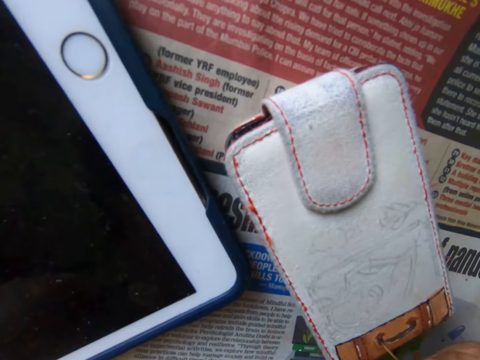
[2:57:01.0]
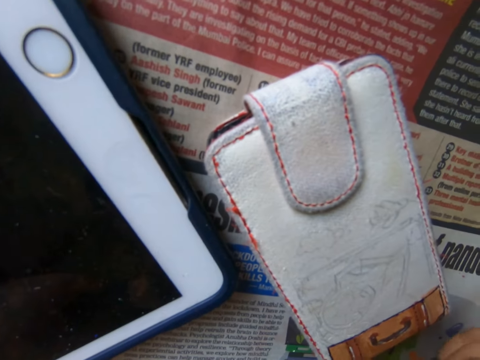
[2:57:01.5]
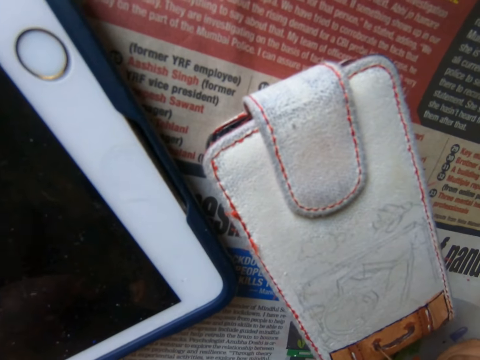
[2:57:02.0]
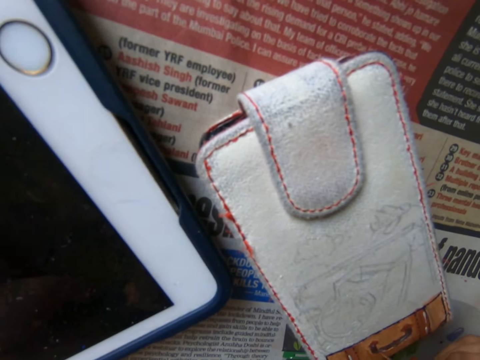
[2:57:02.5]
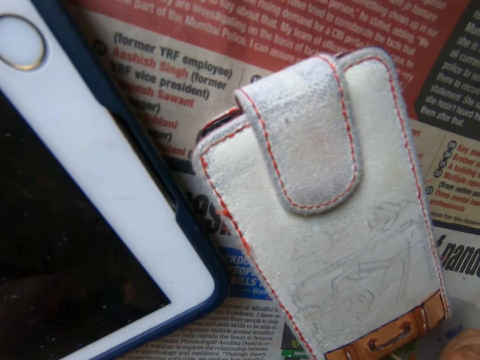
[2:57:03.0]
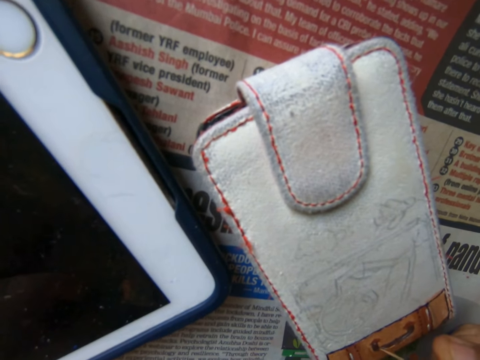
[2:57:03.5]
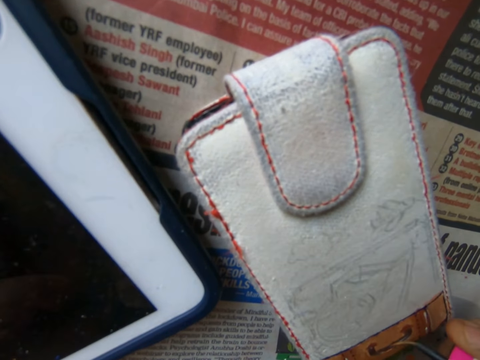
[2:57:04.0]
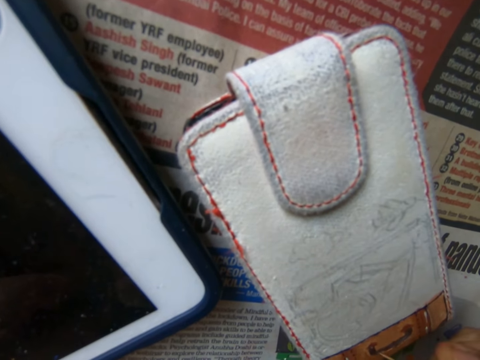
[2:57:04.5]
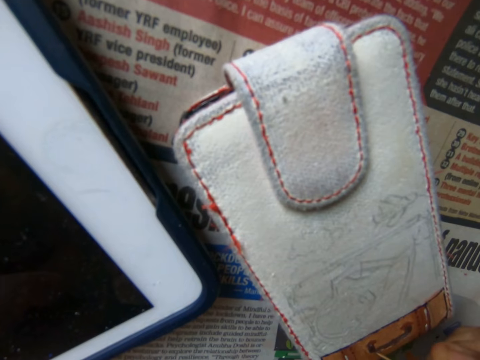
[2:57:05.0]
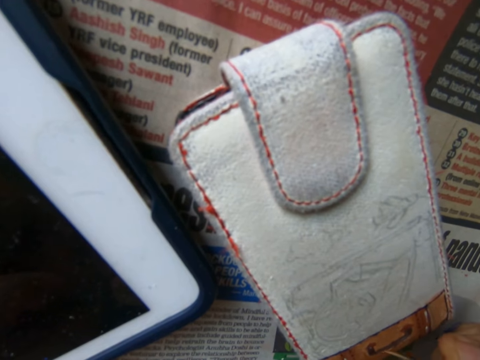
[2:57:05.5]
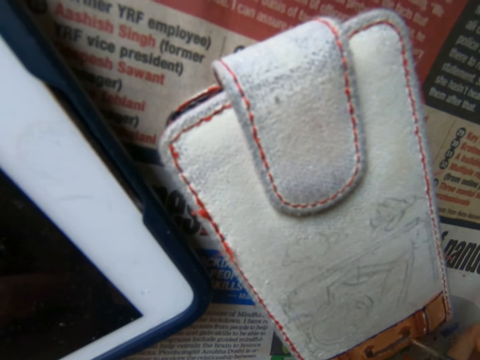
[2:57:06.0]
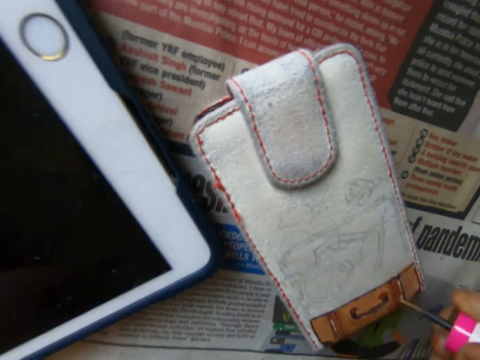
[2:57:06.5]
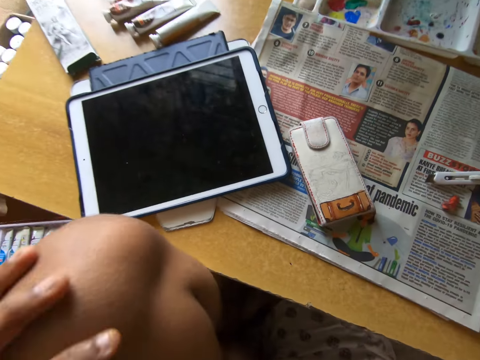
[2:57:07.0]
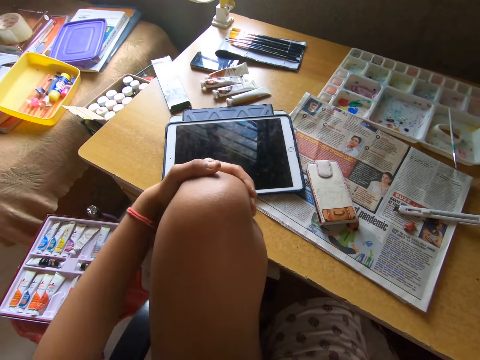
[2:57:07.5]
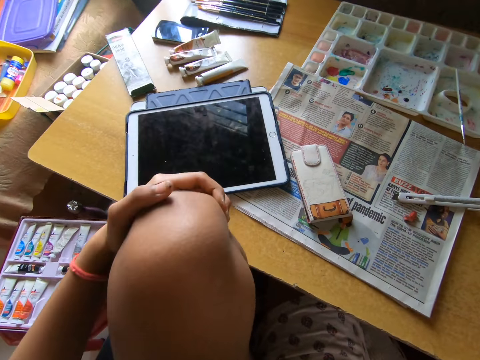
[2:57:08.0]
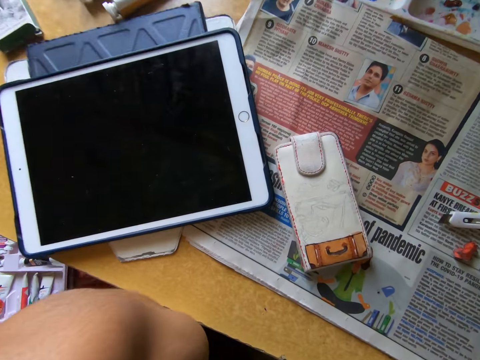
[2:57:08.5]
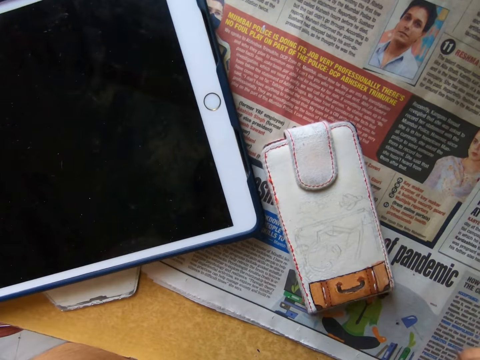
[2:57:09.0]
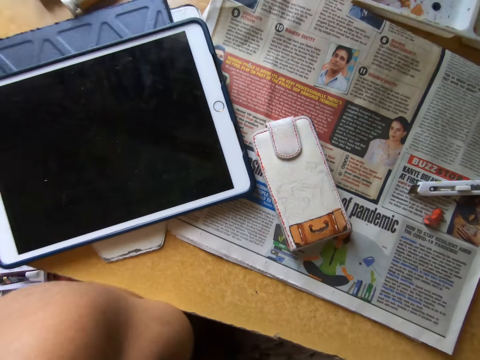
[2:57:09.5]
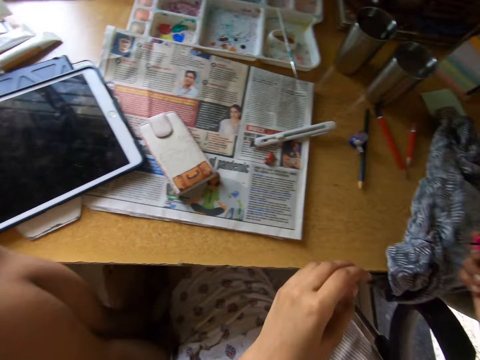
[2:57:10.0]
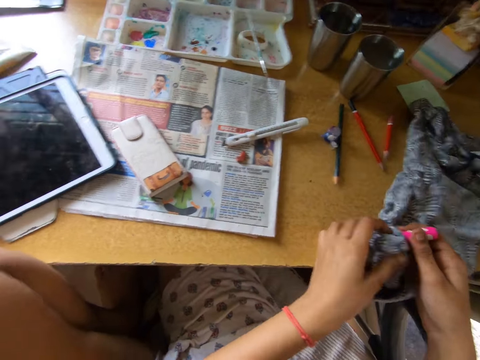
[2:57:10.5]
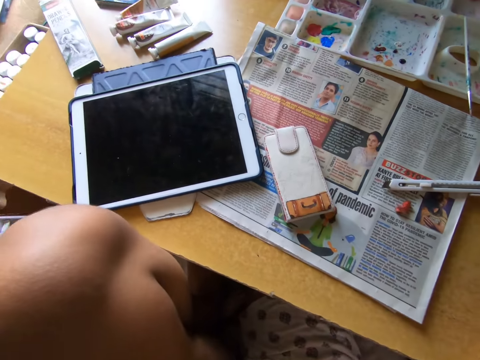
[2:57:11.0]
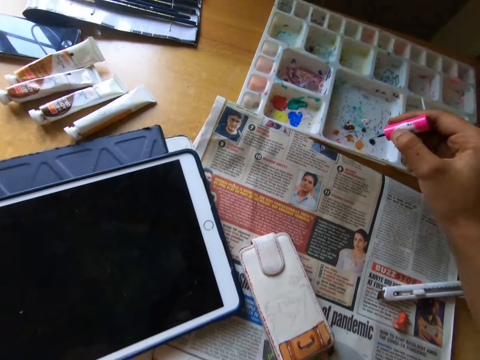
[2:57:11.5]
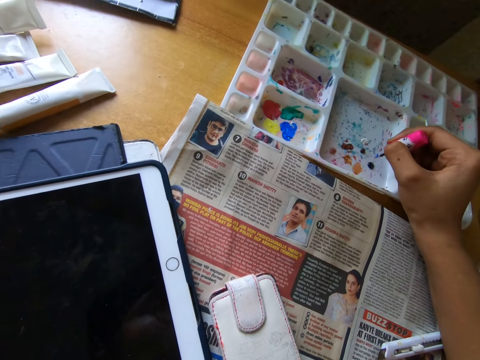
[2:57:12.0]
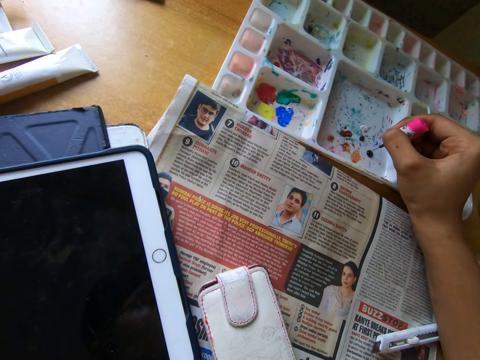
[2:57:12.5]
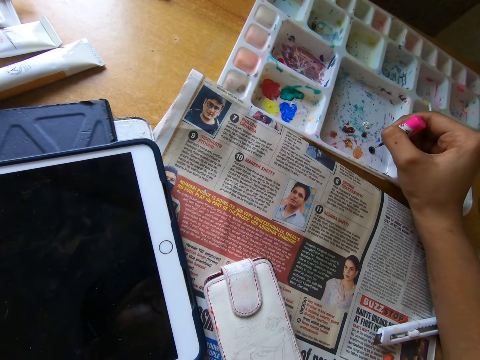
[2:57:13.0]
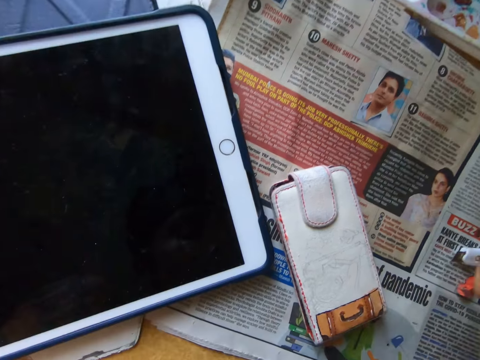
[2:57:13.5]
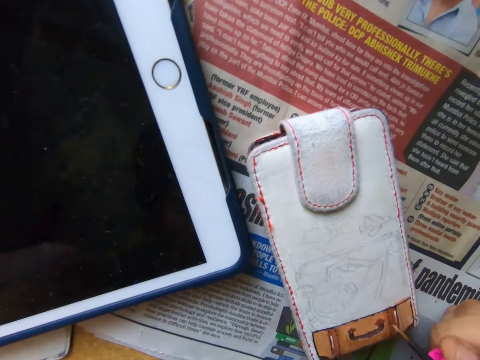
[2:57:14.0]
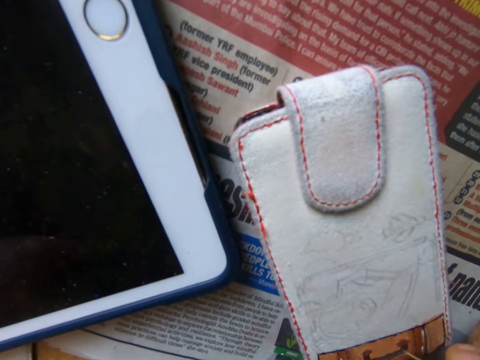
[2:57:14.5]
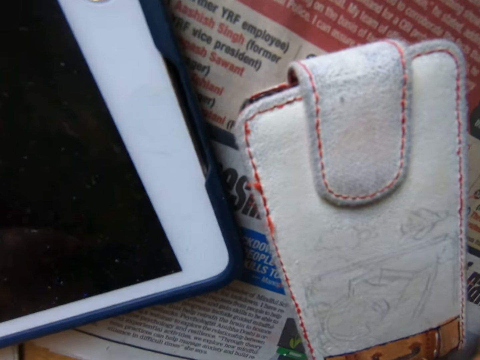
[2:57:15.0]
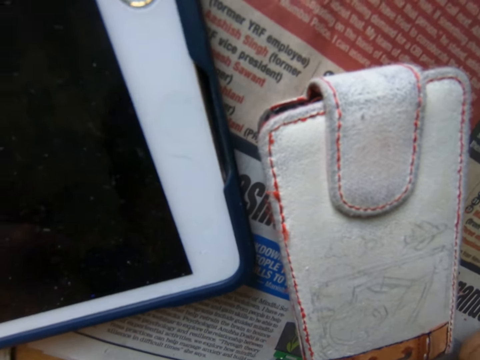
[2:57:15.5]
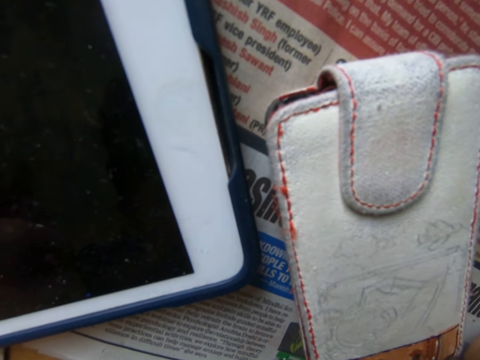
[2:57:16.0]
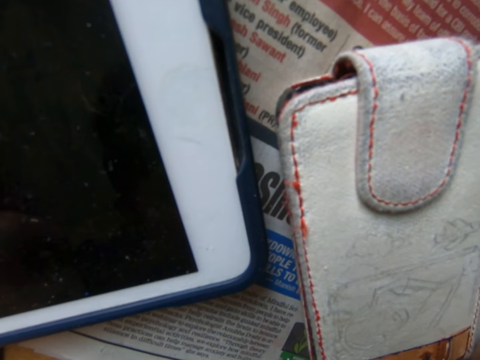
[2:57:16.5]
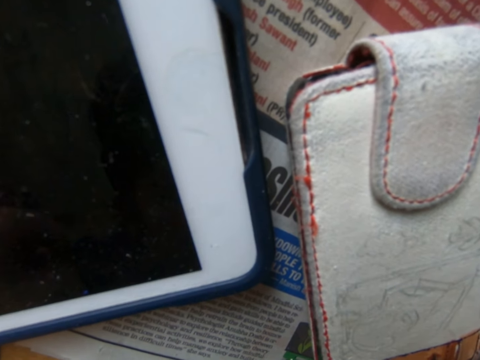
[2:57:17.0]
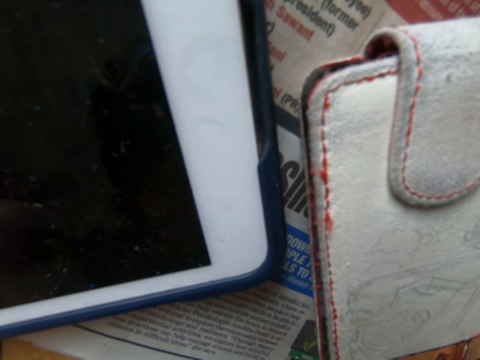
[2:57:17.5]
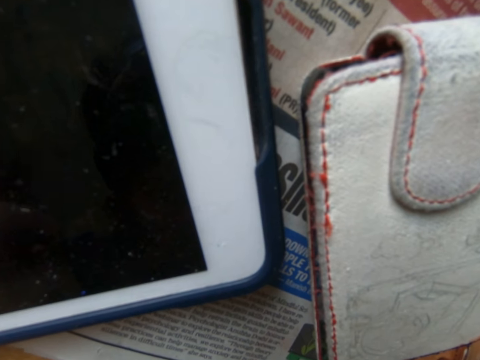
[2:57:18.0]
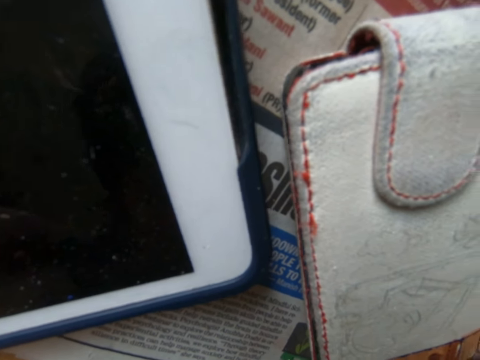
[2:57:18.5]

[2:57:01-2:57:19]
The camera wearer paints the pouch on the table with the brush in their right hand. They rub their knee with their hand. They look around a table. They clean the brush on the cloth on the table with both hands. They look around a room. They take paint from a paint palette with the brush in their right hand. They paint the pouch on the table with the brush in their right hand.

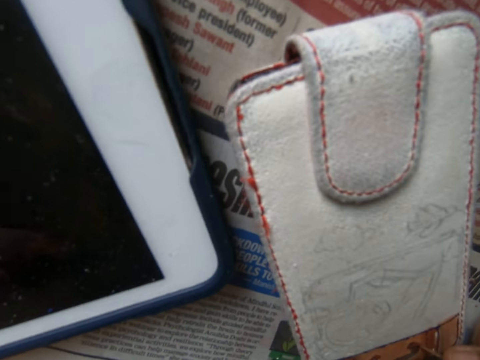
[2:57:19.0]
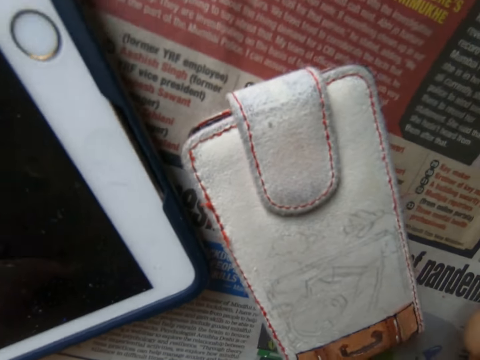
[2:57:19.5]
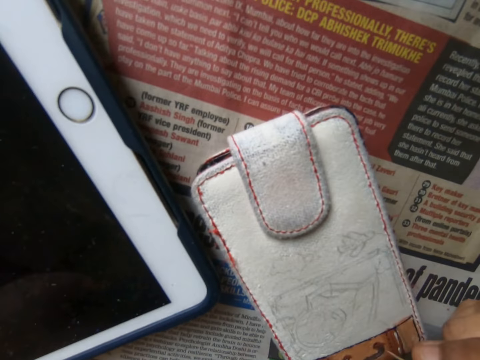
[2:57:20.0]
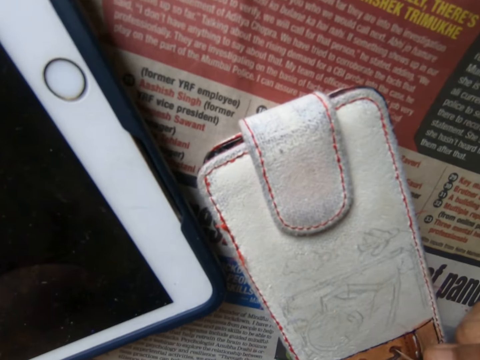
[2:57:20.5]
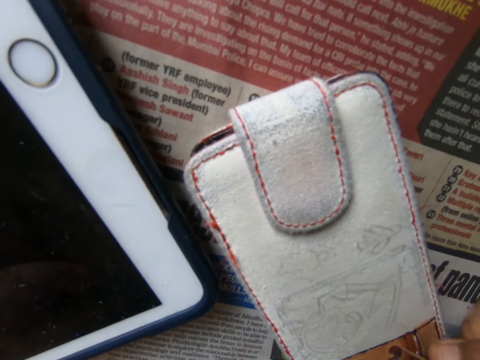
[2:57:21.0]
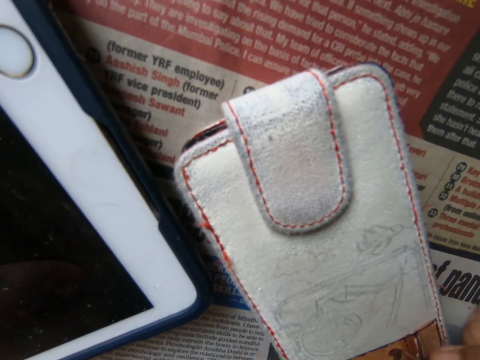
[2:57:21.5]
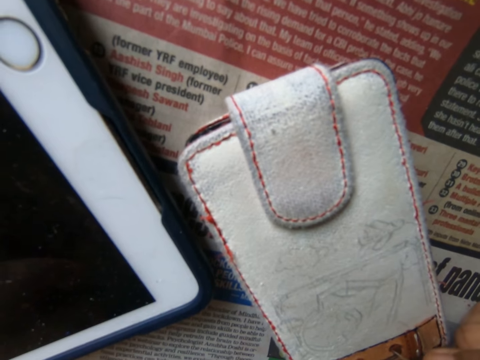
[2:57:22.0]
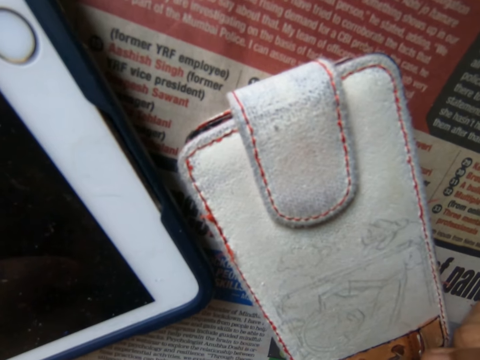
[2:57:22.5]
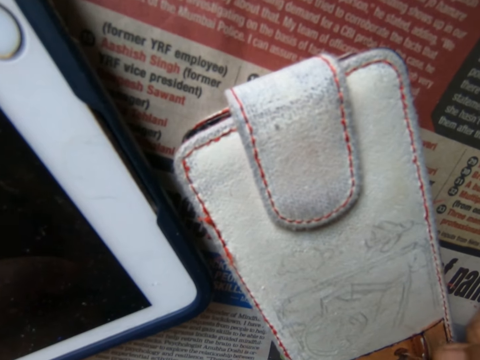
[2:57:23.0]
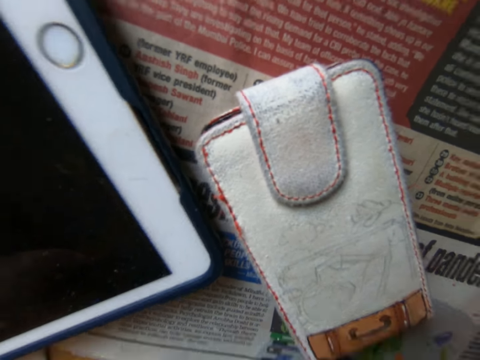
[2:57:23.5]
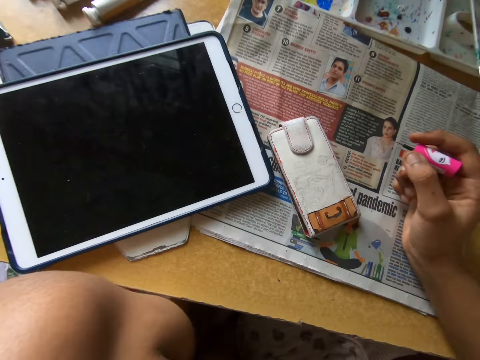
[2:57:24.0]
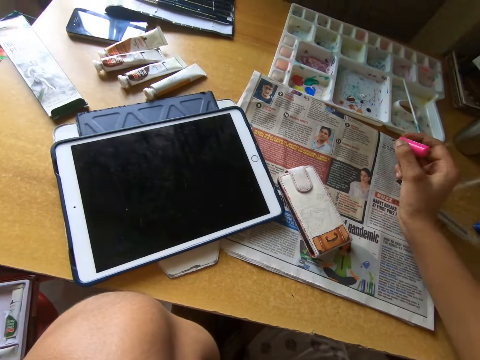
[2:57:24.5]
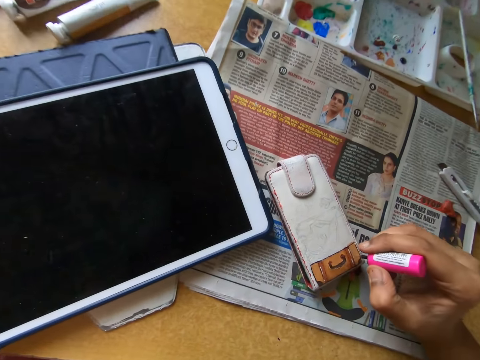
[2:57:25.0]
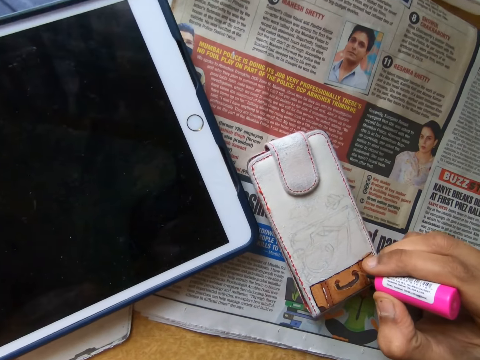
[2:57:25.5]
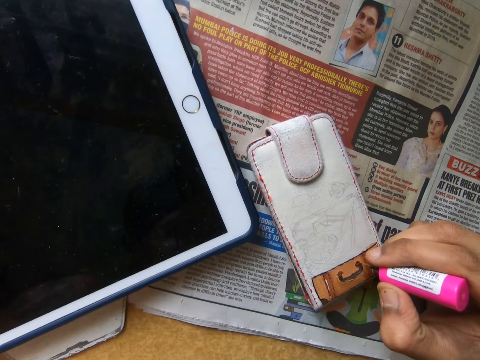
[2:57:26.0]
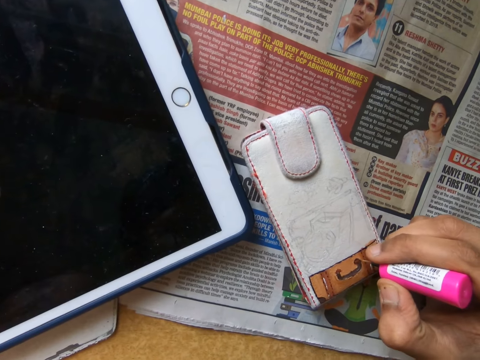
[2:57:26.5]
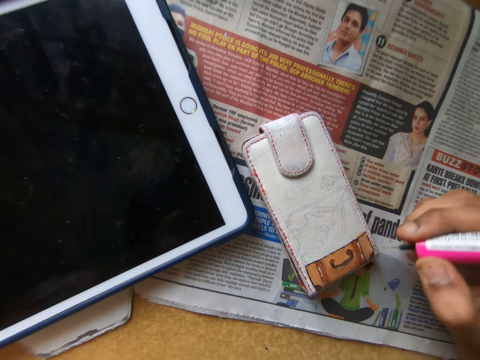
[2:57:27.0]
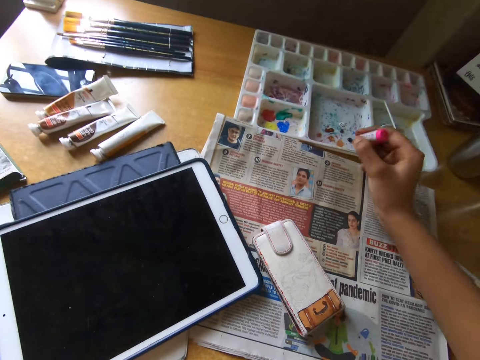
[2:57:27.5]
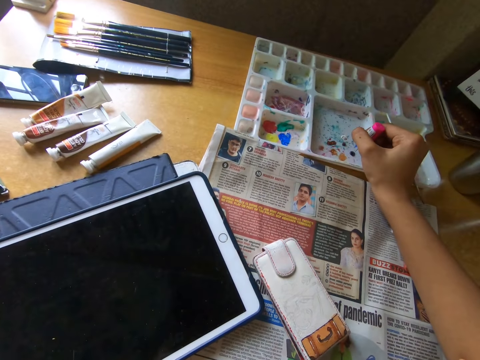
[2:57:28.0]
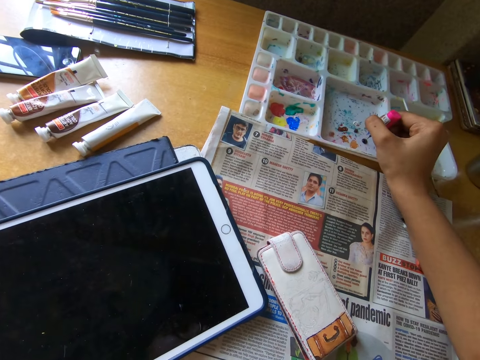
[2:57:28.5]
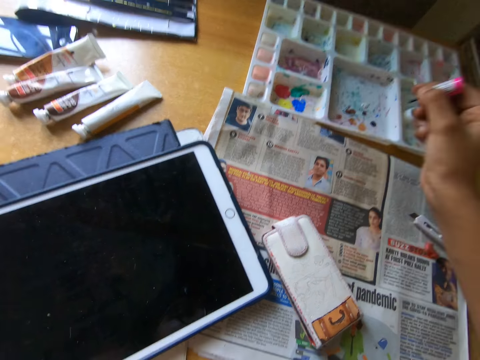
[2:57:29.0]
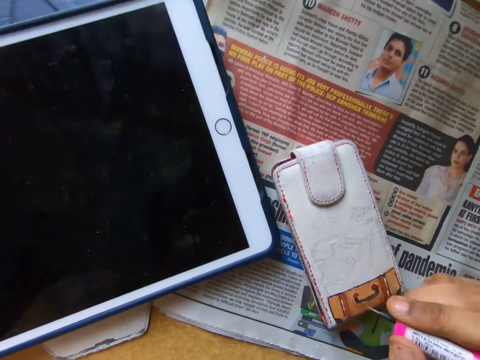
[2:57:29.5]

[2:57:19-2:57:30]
The camera wearer looks around a table. He paints a pouch with a paint brush. He takes paint from a paint palette with the brush in his right hand.
